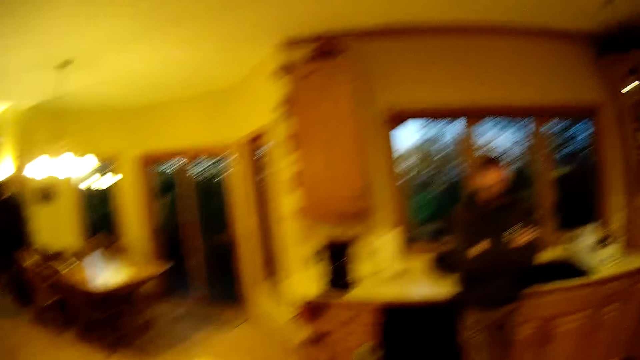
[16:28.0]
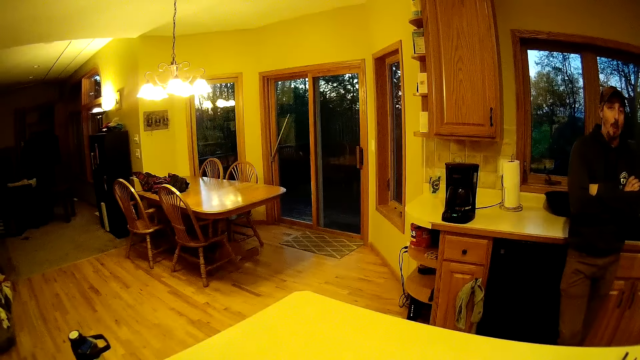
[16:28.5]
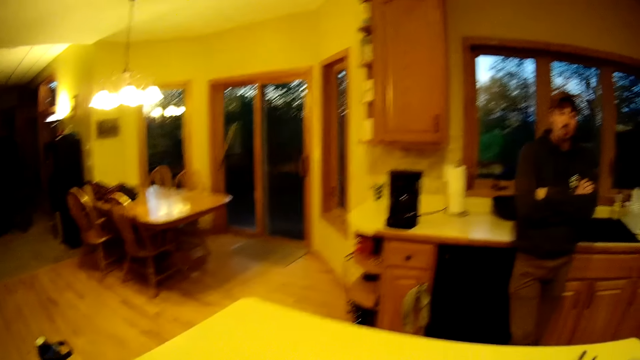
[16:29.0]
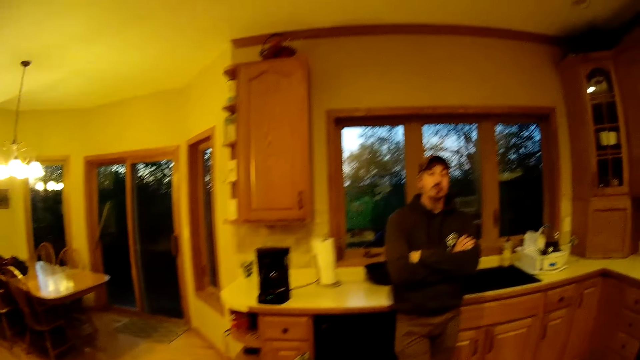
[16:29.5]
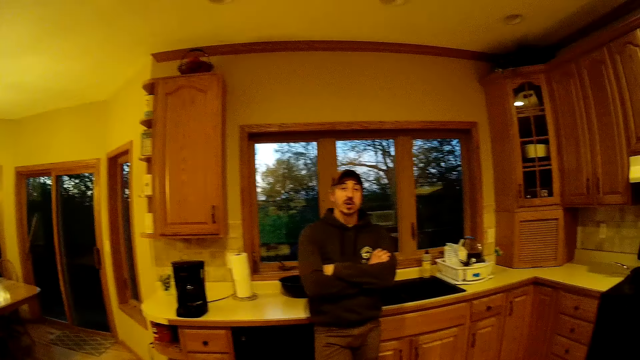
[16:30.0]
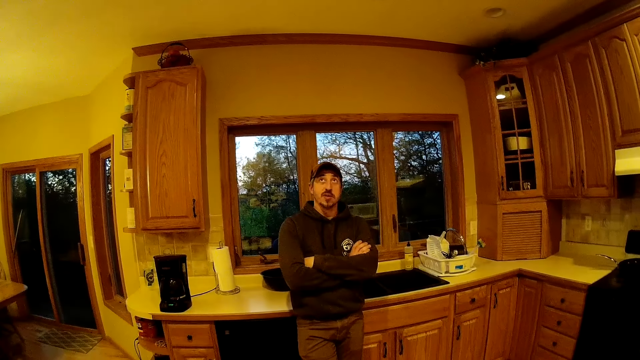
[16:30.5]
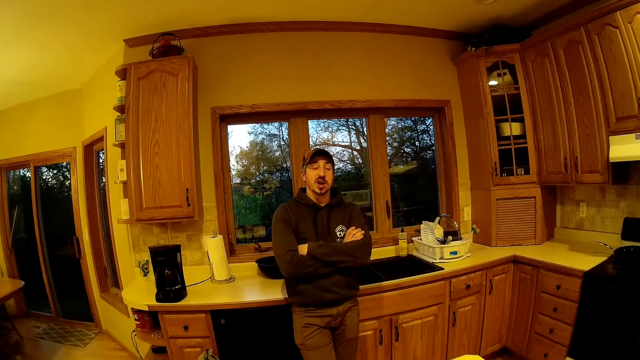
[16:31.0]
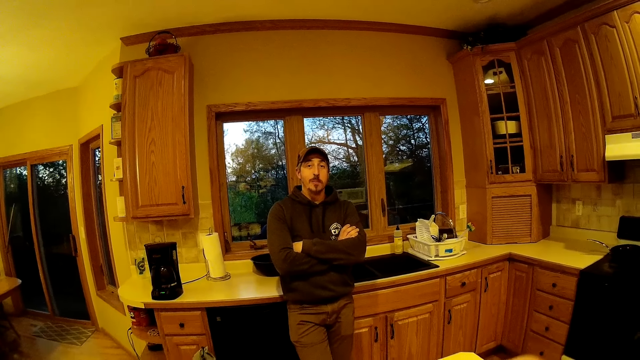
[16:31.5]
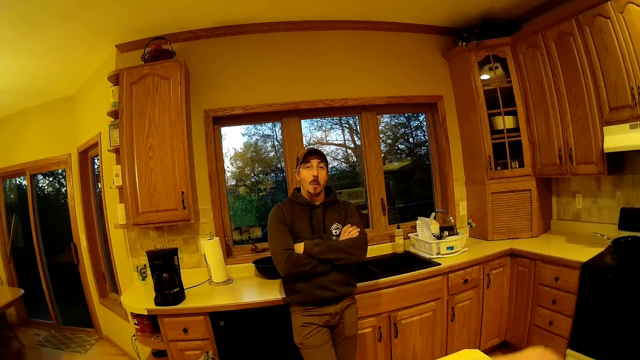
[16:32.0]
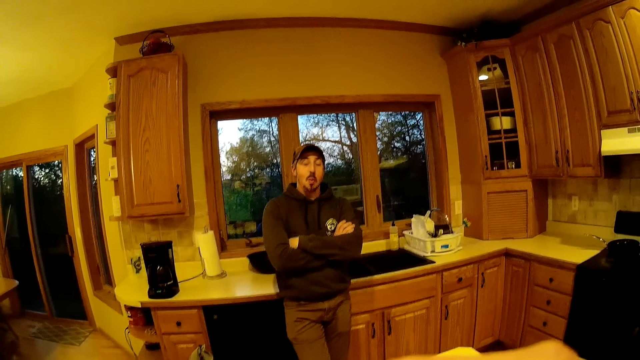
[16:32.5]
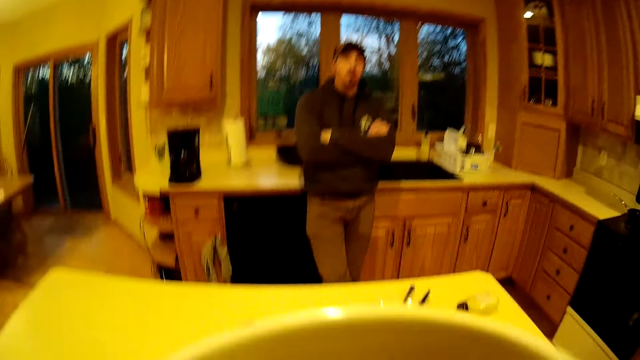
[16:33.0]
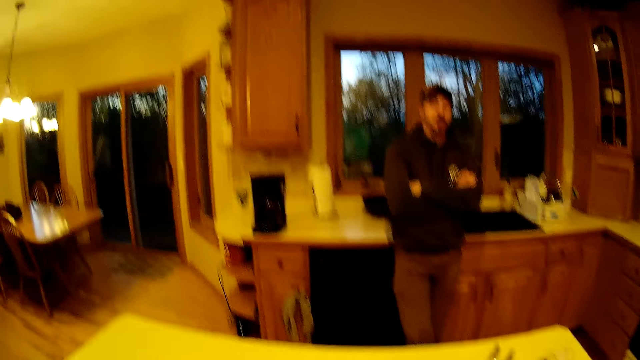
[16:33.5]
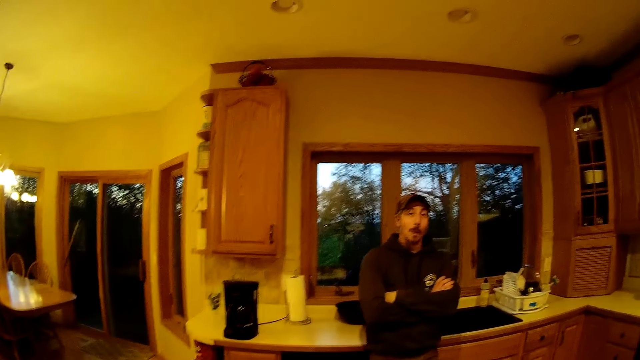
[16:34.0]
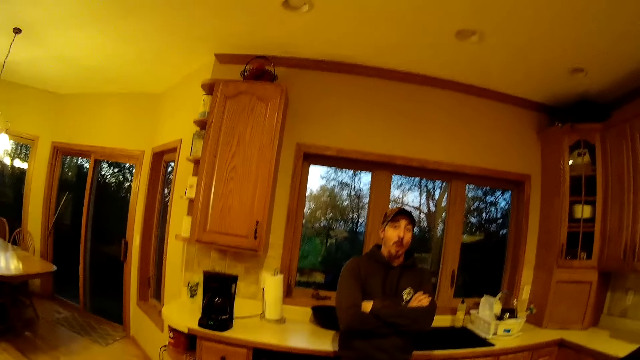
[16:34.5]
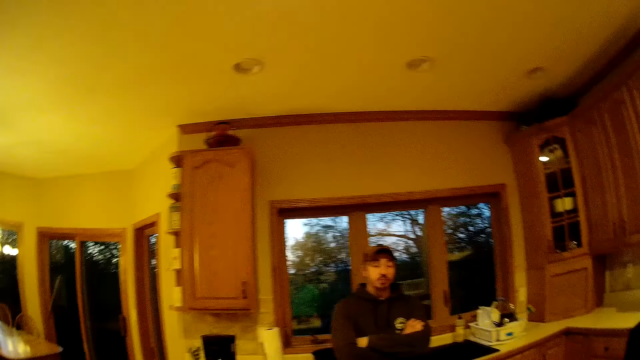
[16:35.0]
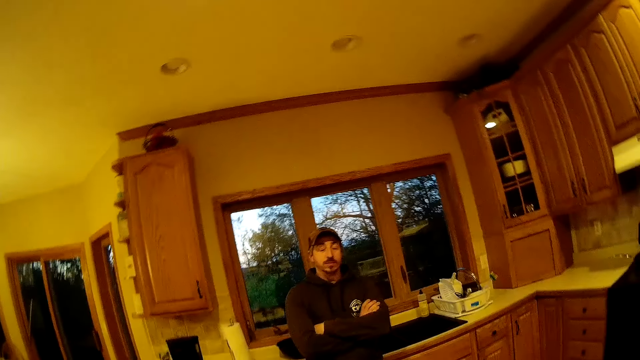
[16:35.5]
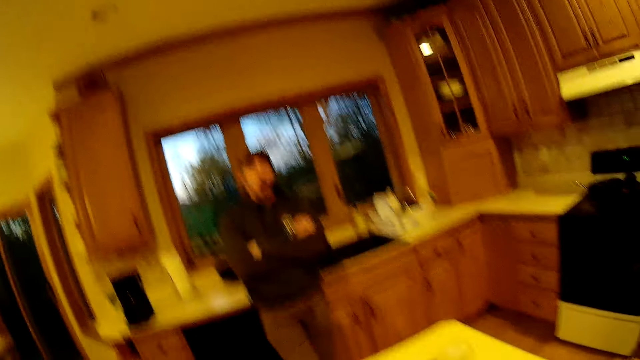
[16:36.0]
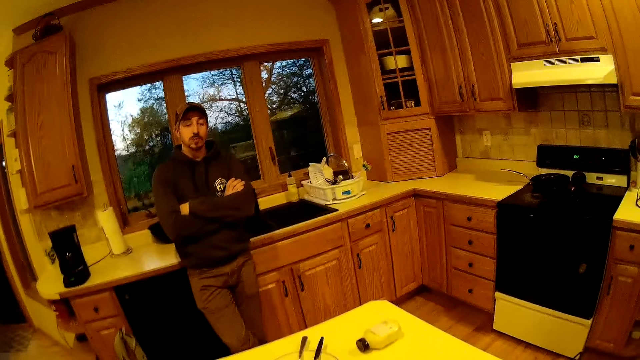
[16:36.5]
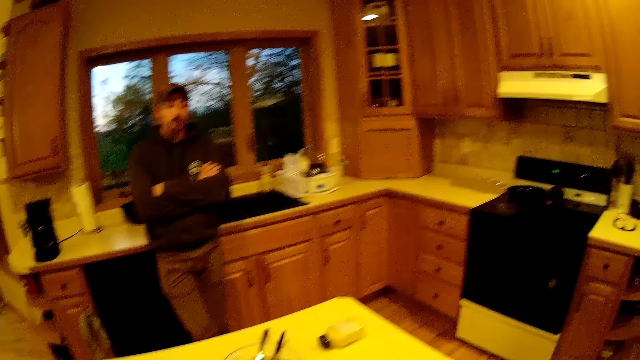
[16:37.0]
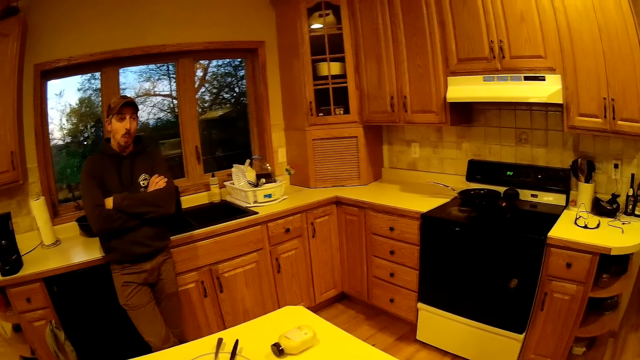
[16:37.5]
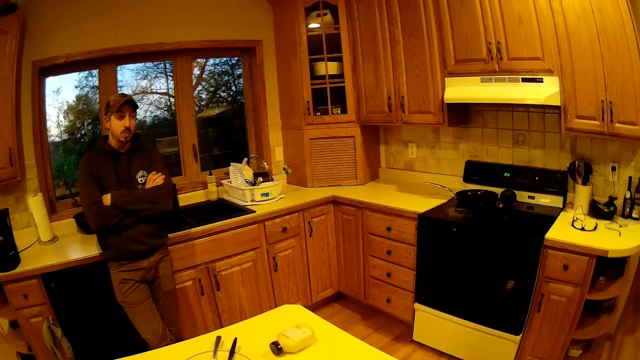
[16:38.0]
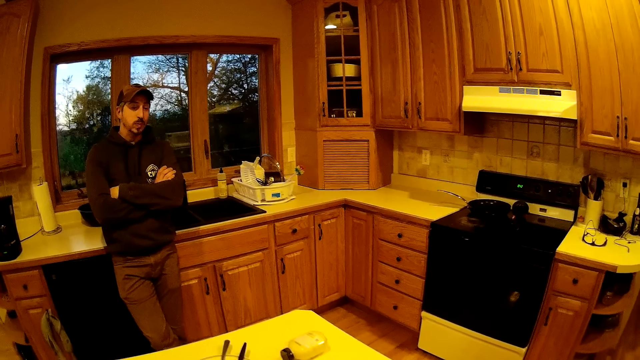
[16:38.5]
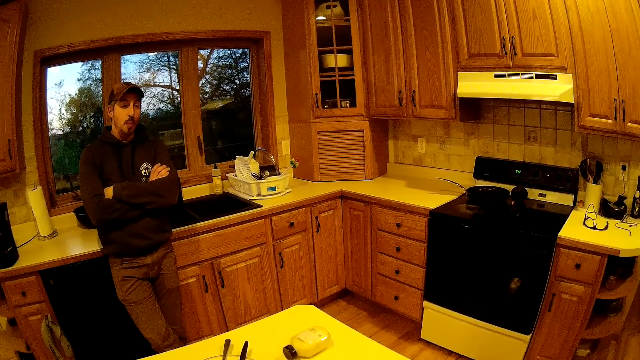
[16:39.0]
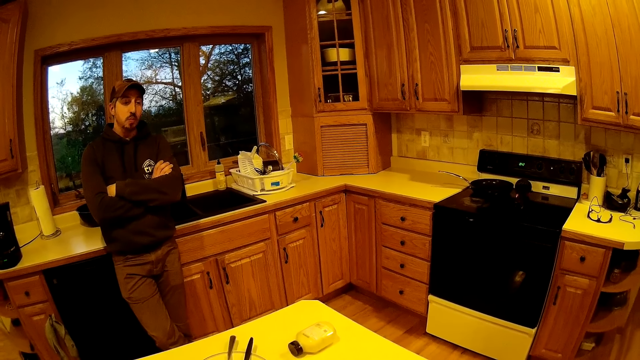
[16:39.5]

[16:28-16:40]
The camera wearer drinks water from a cup in her right hand. She adjusts something. She speaks to the man. The man nods his head to the camera wearer.

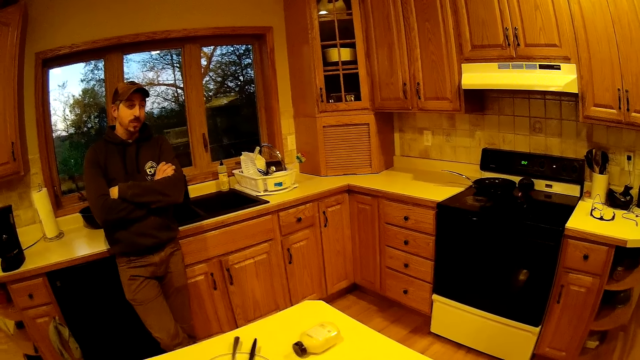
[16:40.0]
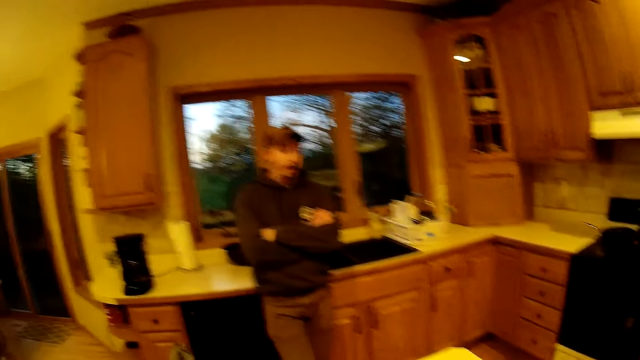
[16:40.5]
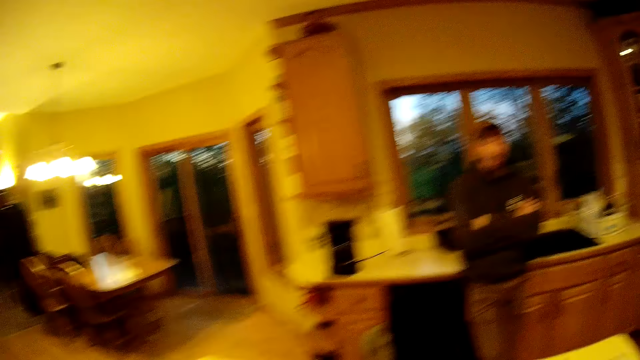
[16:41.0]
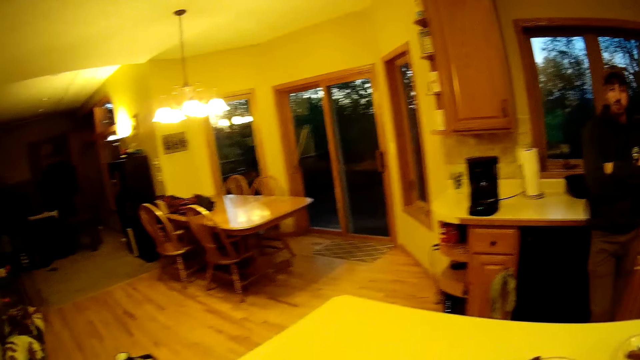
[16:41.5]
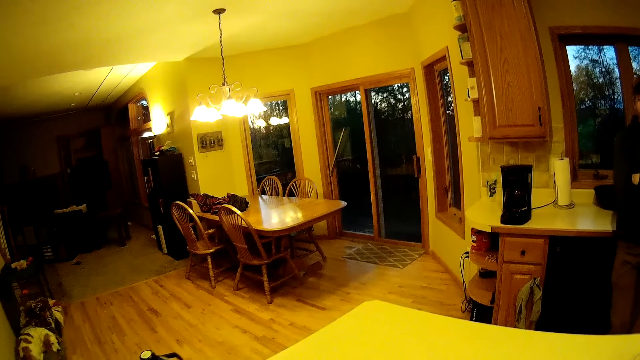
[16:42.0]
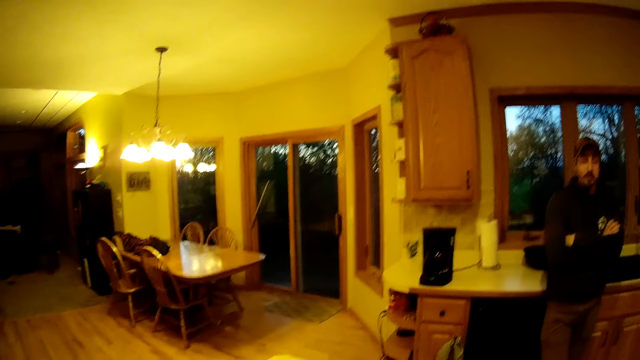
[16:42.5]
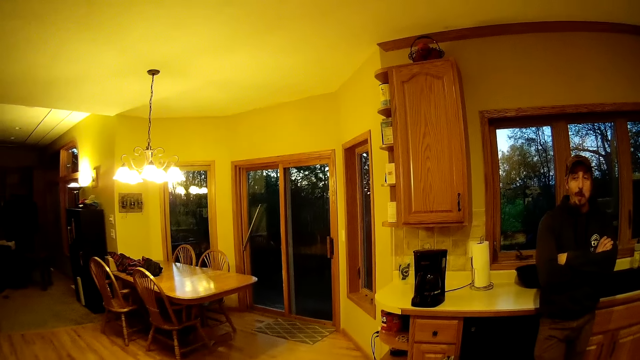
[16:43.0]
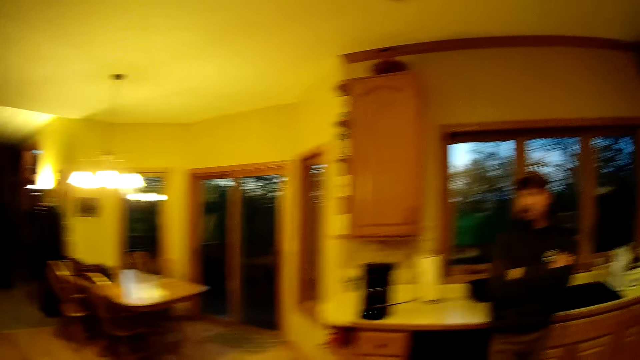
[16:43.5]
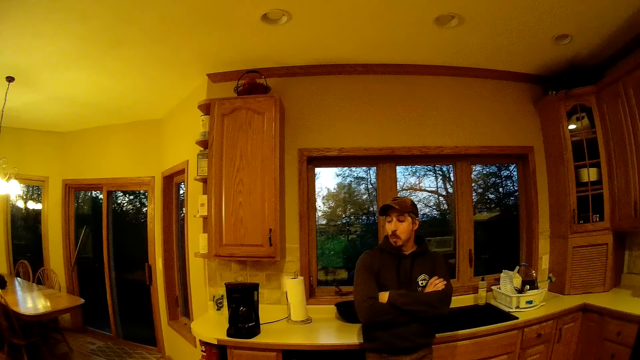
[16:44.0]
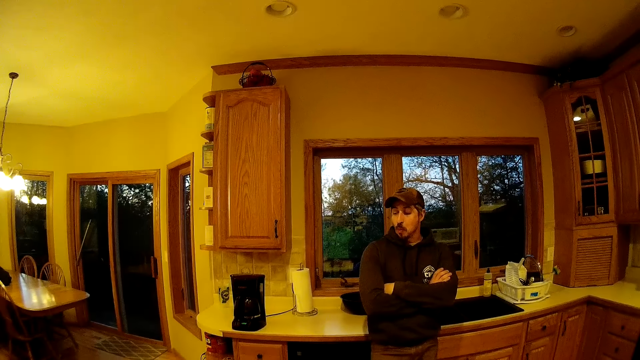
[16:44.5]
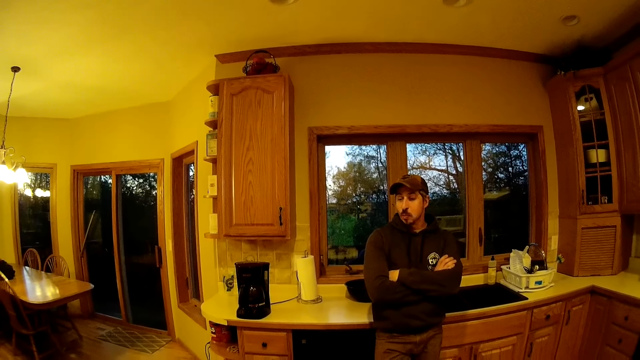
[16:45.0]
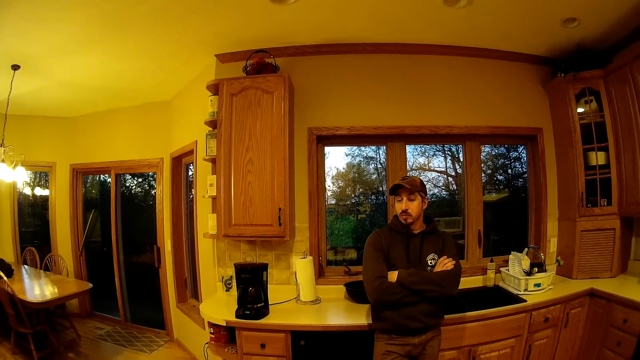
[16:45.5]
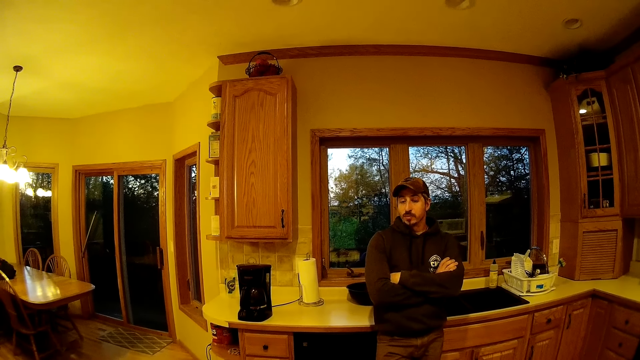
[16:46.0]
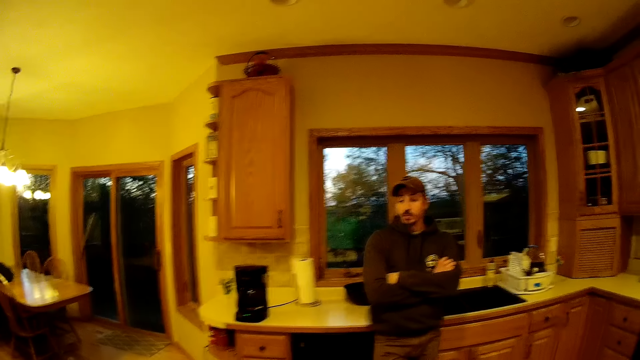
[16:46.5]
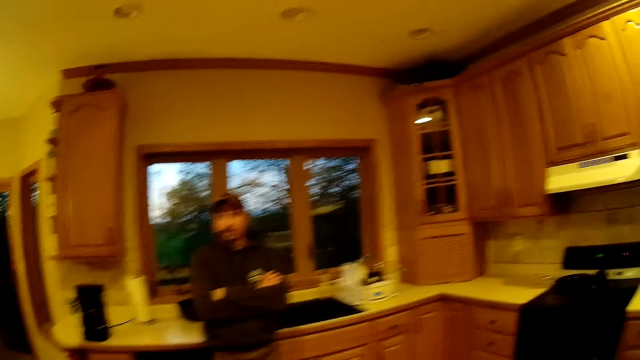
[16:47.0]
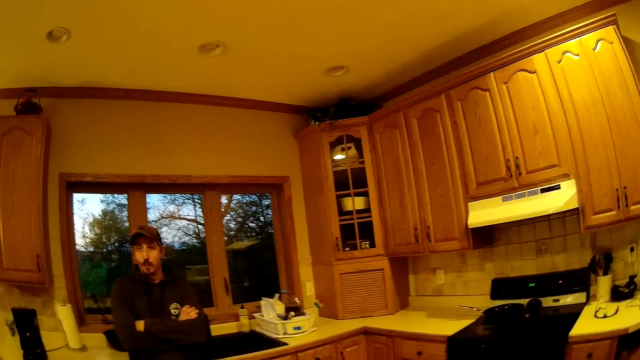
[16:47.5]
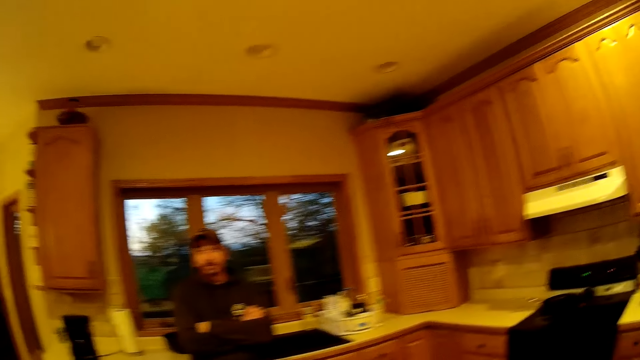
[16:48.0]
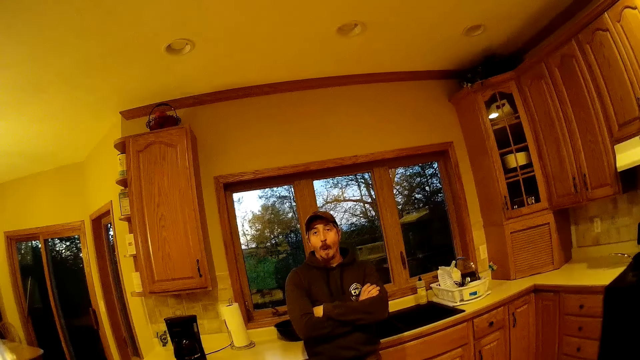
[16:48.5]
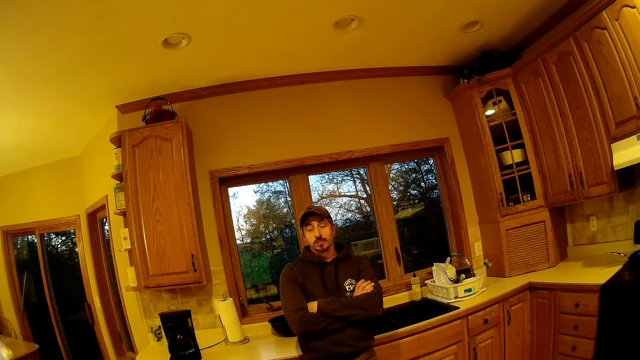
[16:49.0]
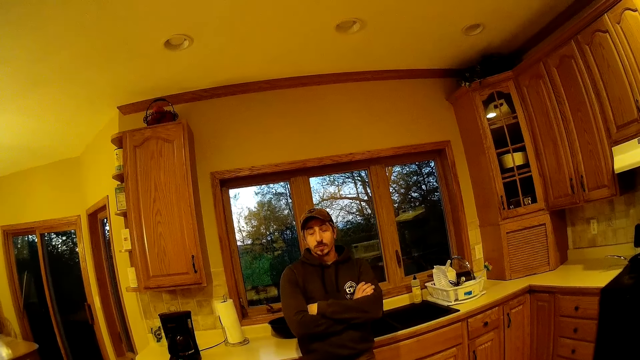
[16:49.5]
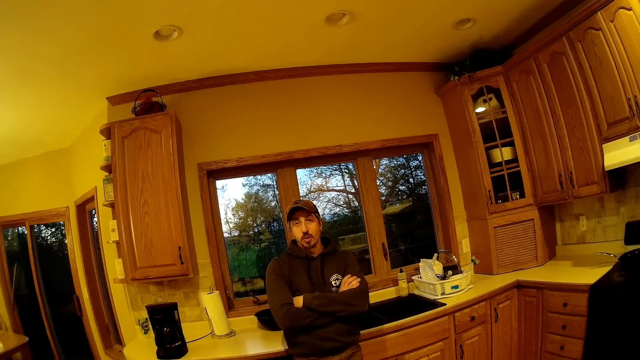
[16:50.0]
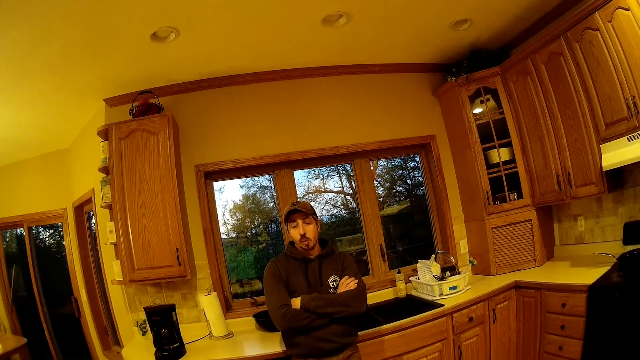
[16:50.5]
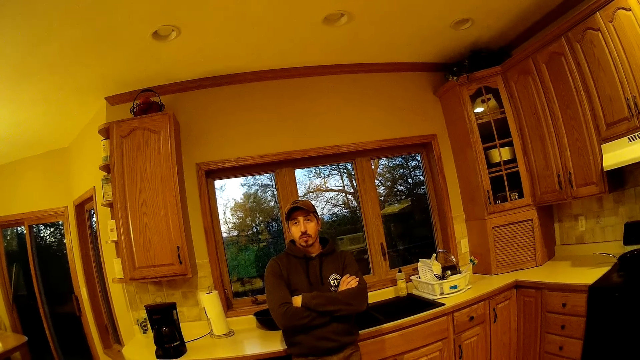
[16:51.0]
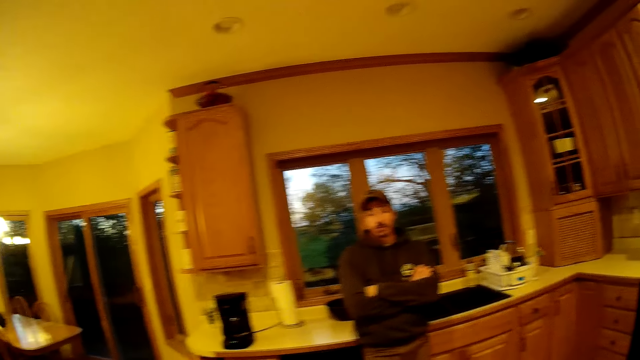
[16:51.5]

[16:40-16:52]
The camera wearer speaks to the man. The man nods his head to the camera wearer.
